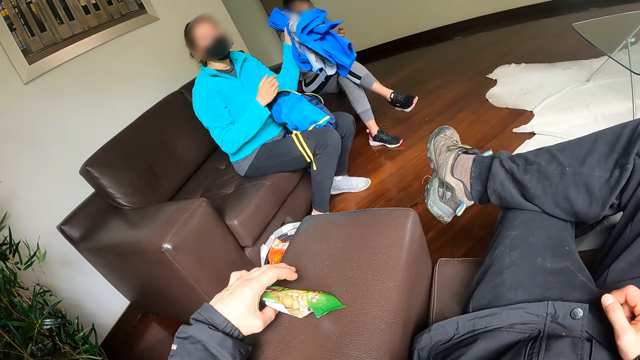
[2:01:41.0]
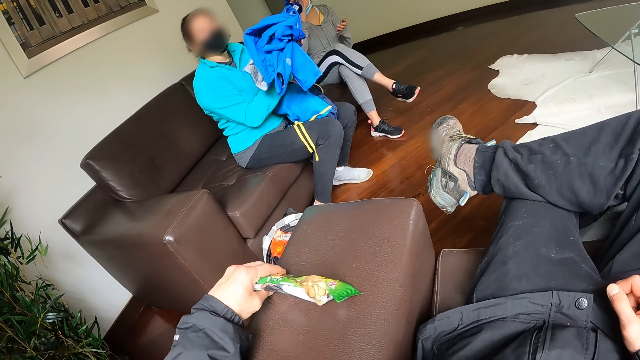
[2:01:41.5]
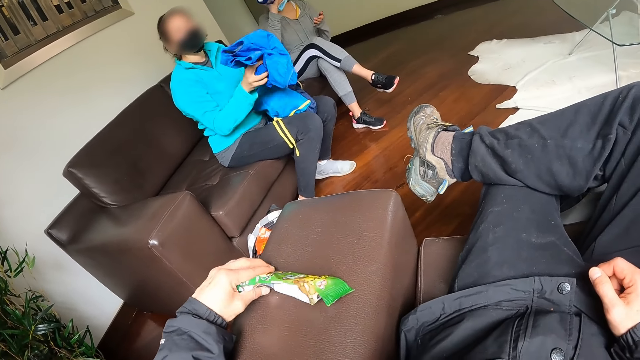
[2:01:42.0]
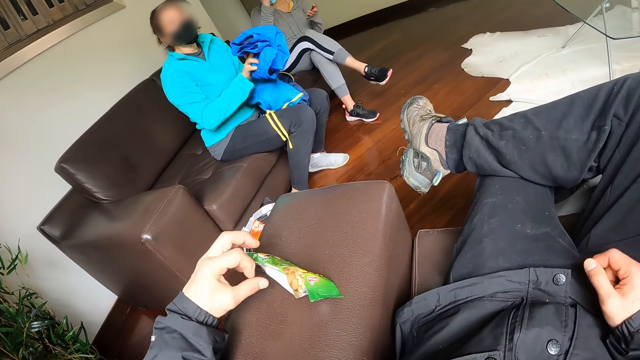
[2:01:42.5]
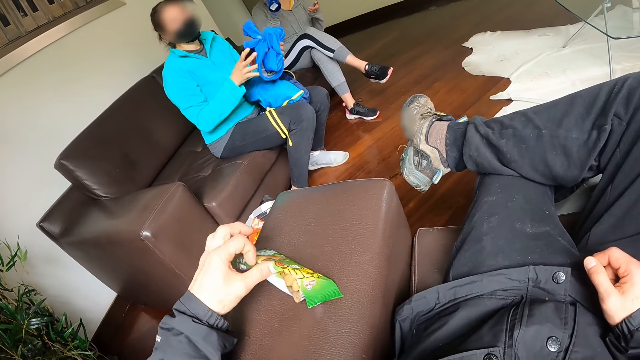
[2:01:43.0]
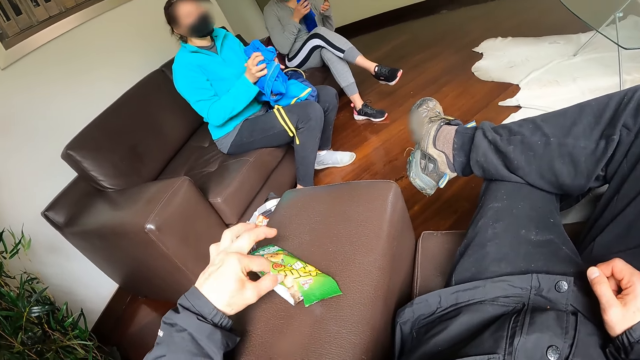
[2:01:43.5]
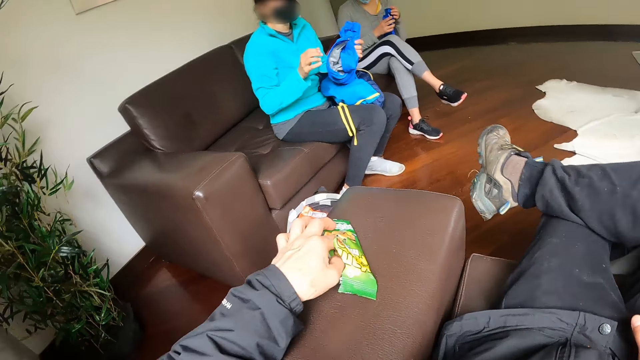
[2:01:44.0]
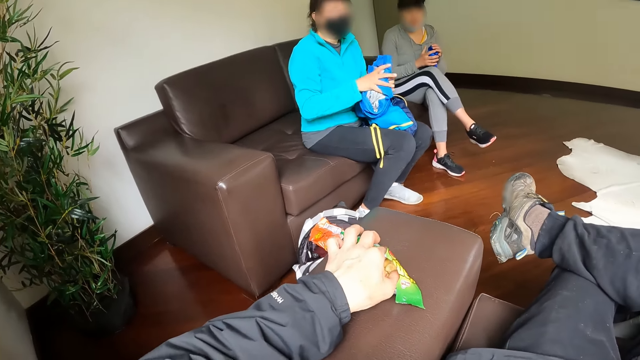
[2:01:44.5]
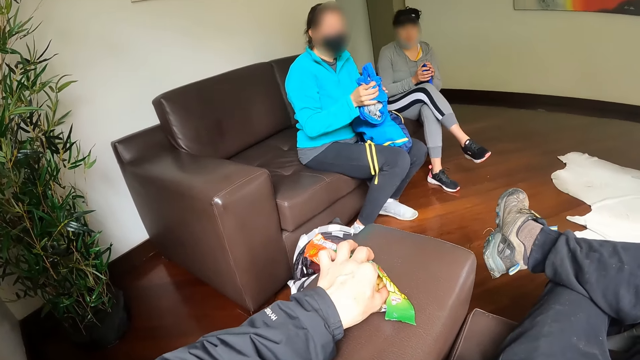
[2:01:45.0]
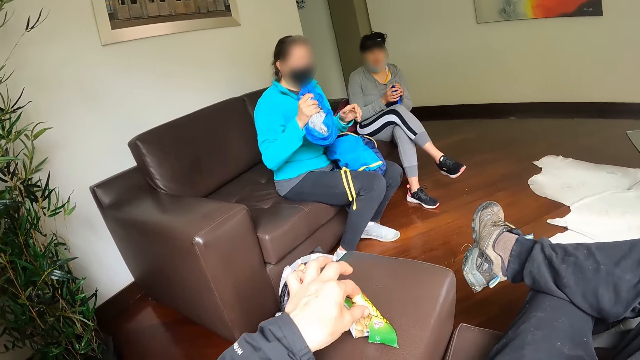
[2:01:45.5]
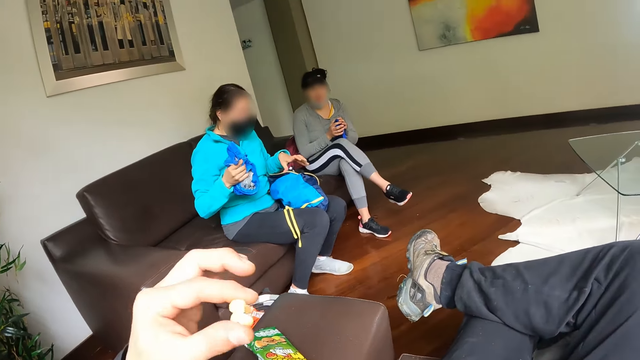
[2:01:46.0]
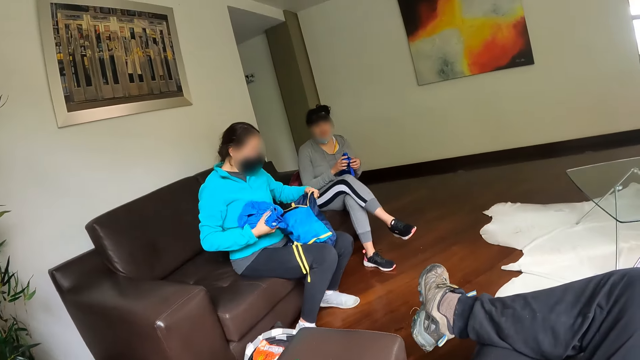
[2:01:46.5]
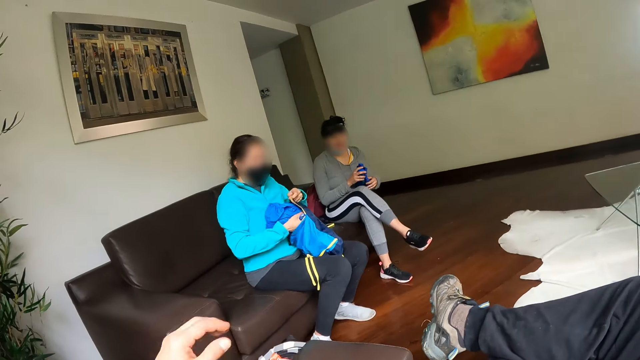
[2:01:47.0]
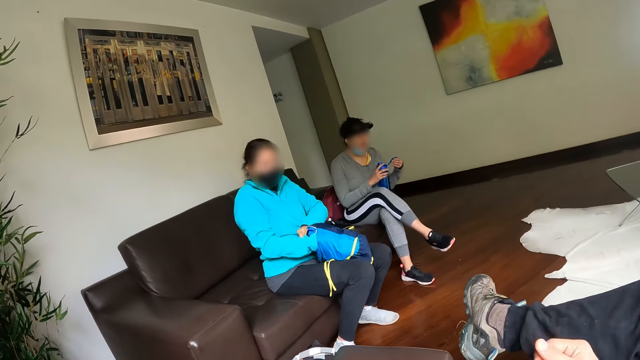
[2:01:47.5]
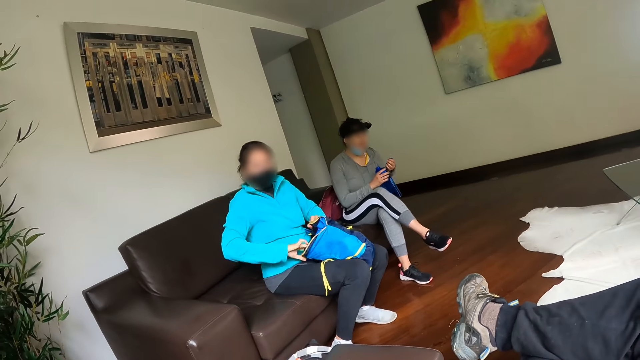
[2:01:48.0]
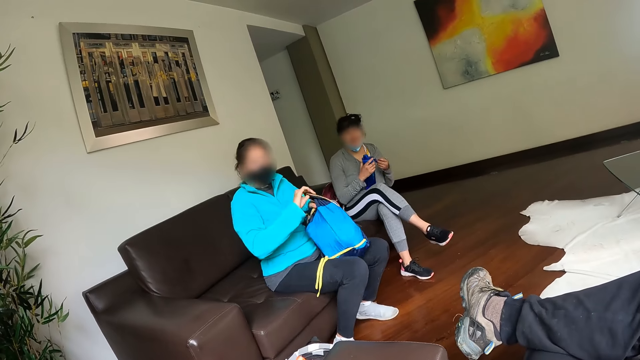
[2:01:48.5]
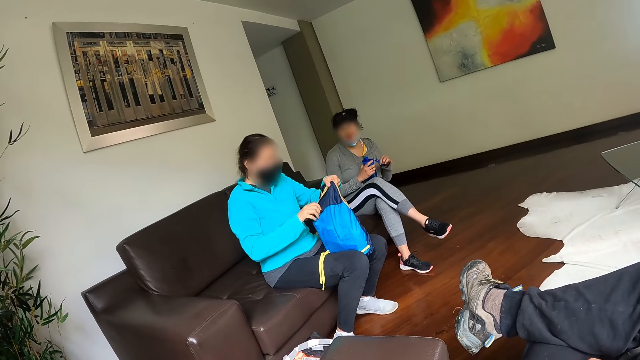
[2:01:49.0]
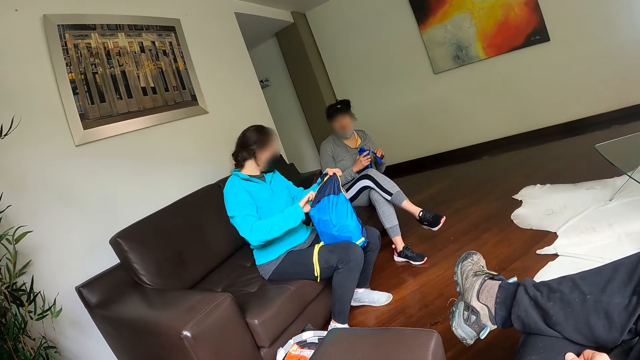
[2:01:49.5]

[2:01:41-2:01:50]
The camera wearer eats his snack. He takes a snack from the pack with his left hand. He eats the peanuts with his left hand. A woman puts the coat into a bag with her right hand. The camera wearer puts his left hand on the seat and puts his right hand on his leg.

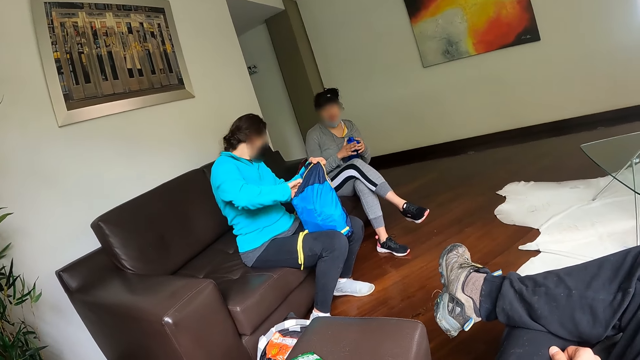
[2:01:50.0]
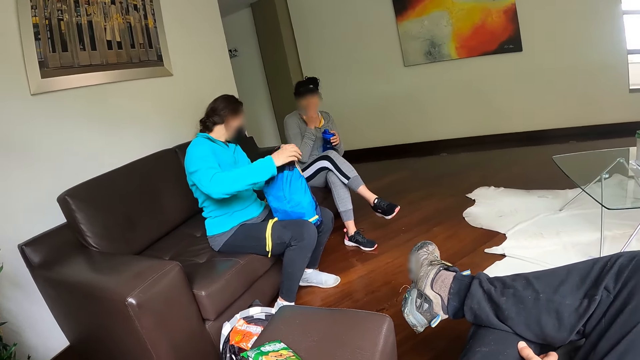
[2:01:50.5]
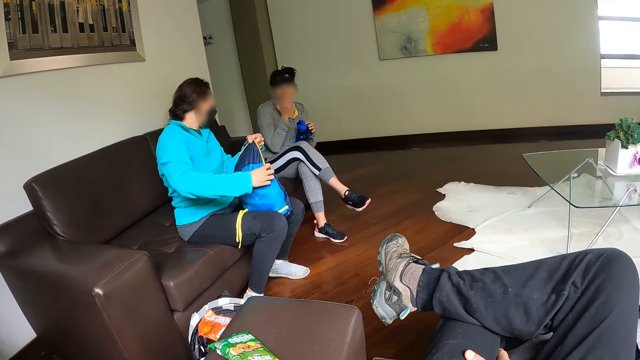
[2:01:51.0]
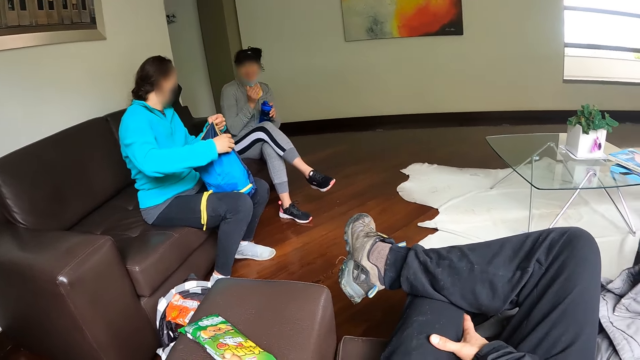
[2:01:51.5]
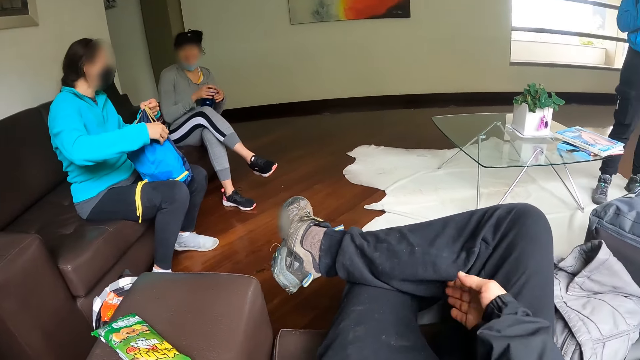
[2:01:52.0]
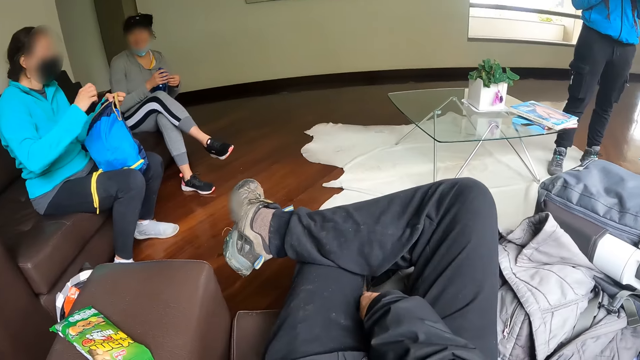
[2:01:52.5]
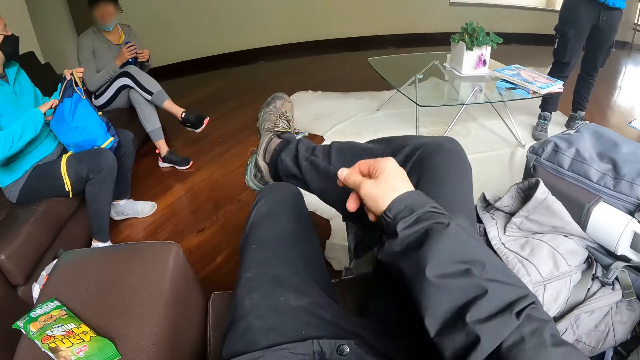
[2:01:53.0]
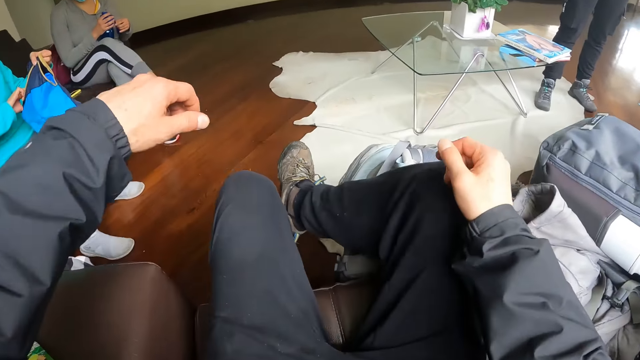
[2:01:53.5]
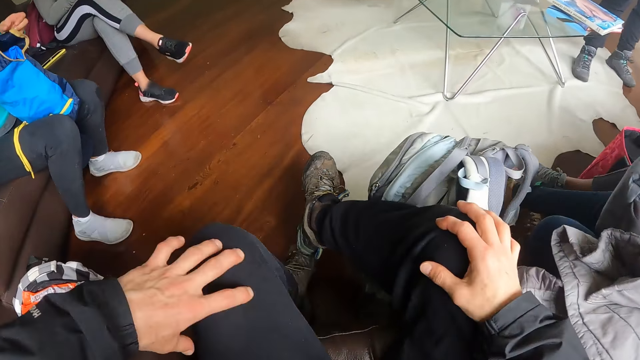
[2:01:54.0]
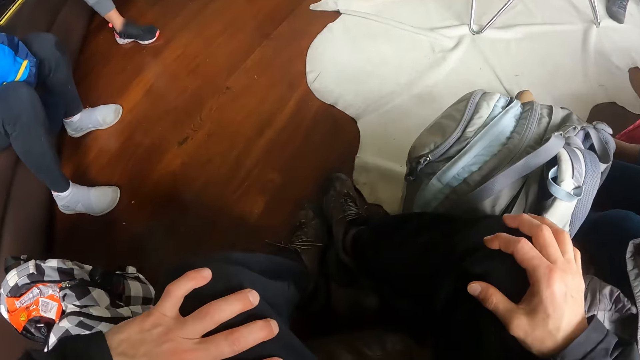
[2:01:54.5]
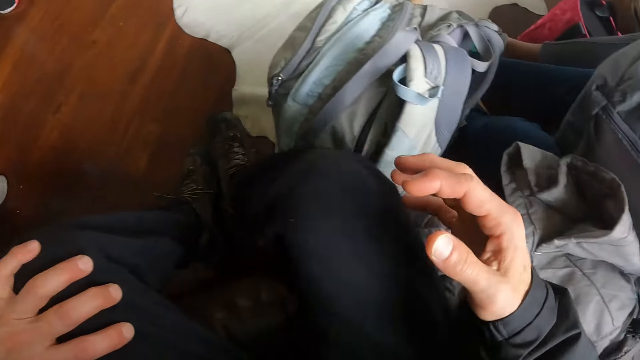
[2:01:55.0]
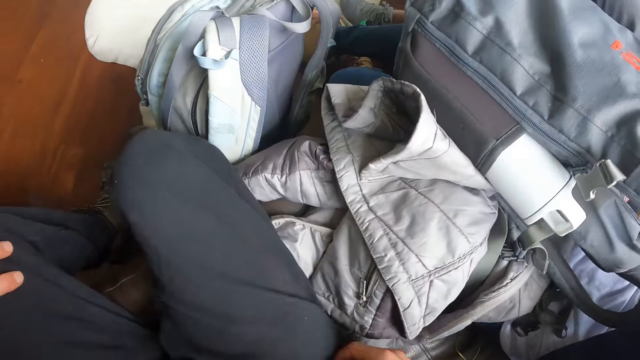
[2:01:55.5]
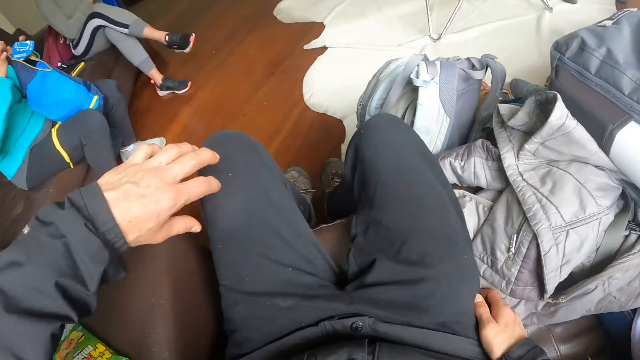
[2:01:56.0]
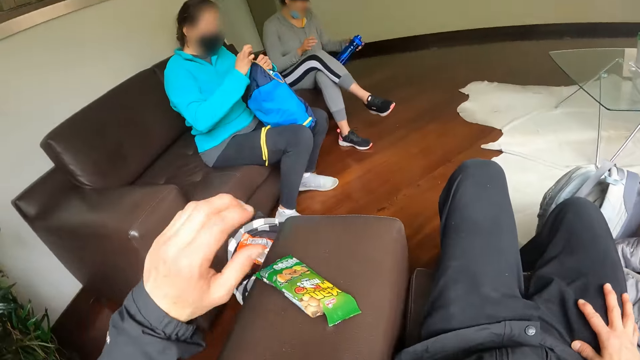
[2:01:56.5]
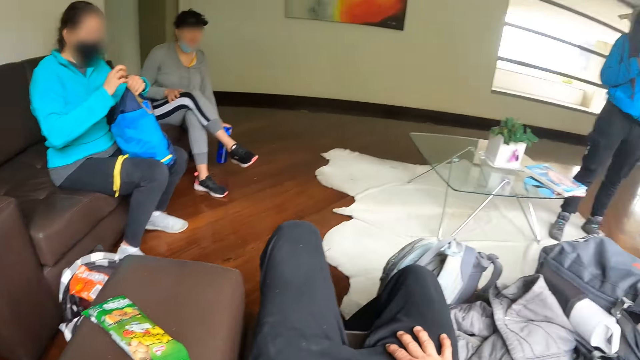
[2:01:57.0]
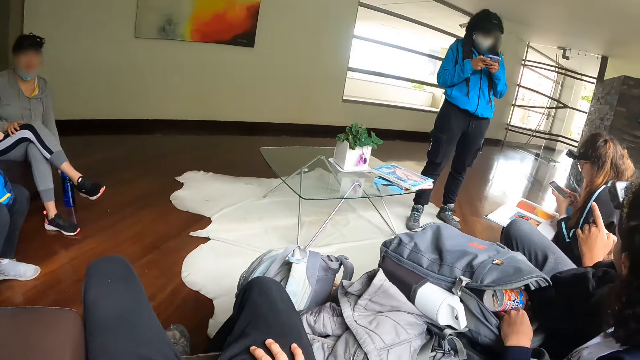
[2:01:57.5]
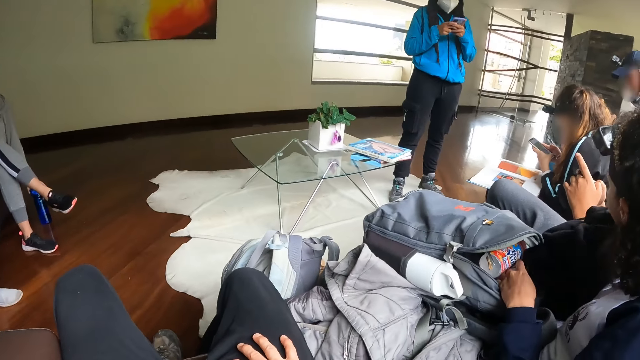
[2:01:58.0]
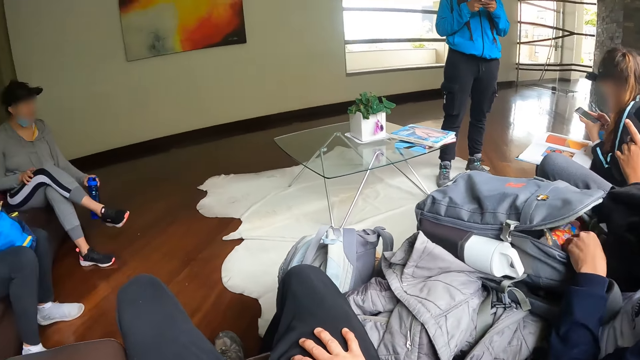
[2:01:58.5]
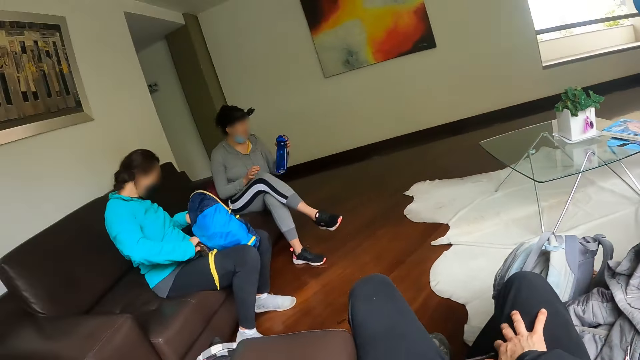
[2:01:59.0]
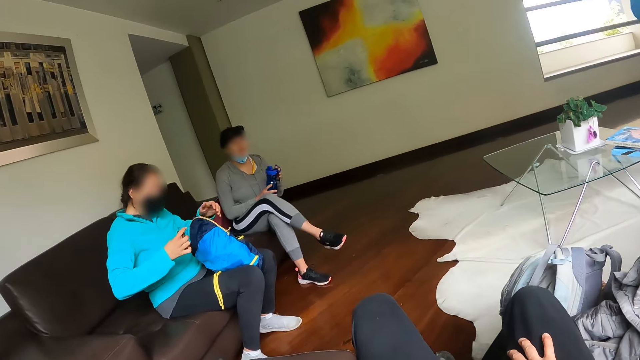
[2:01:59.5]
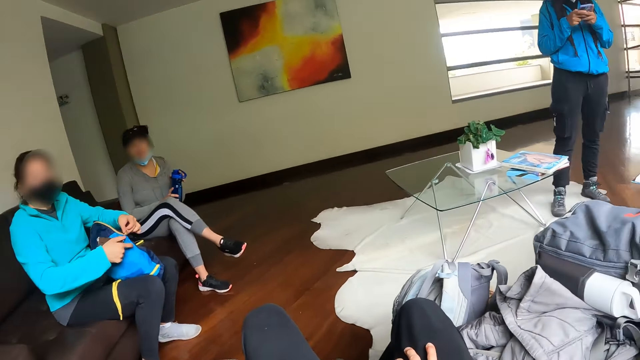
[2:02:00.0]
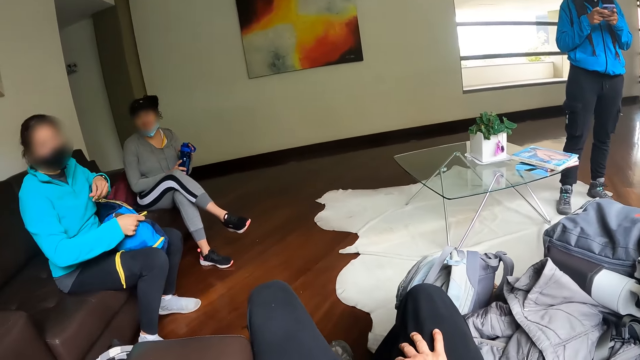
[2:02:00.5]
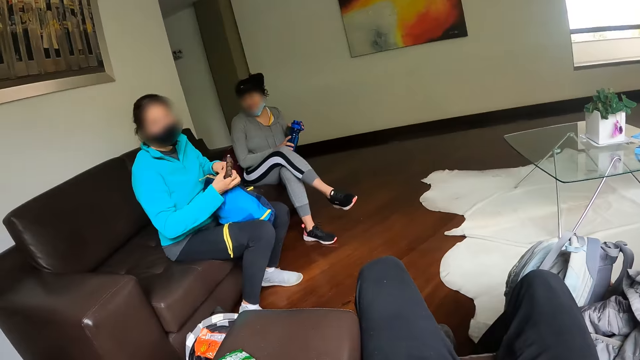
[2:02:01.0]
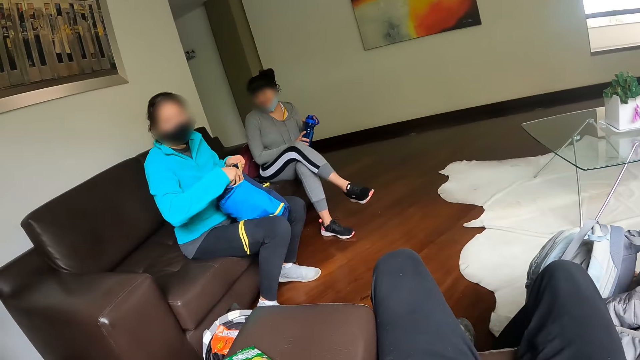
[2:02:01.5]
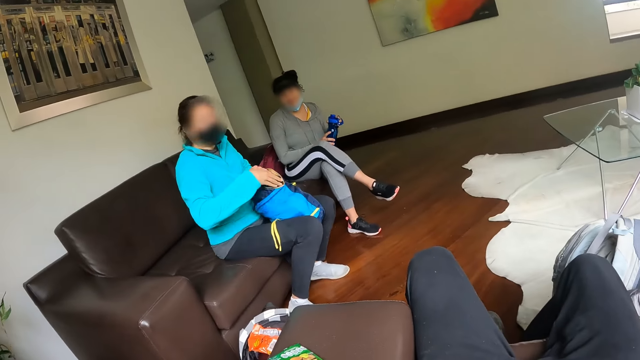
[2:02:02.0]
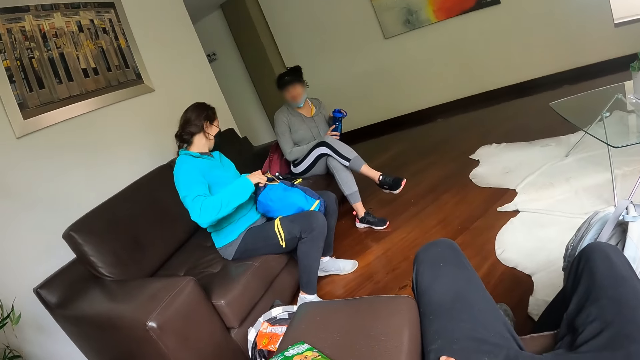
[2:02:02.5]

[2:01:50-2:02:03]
The camera wearer looks around. He moves his right hand. He sits upright. He leans back on the seat. He puts his left hand down. A woman drops the water bottle on the ground with her left hand. The woman picks up the water bottle from the ground with her left hand. The camera wearer looks around. He removes his right hand from his lap.
